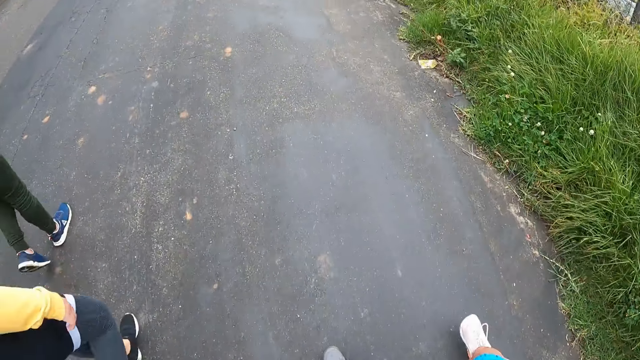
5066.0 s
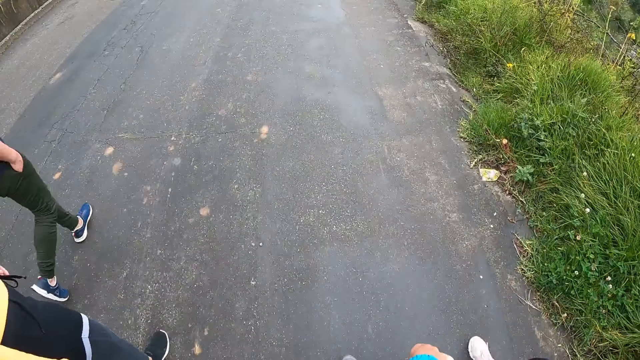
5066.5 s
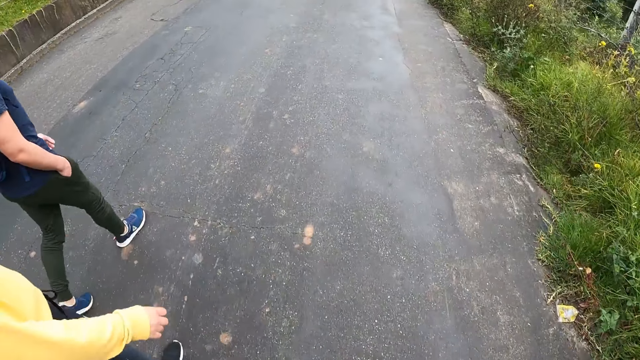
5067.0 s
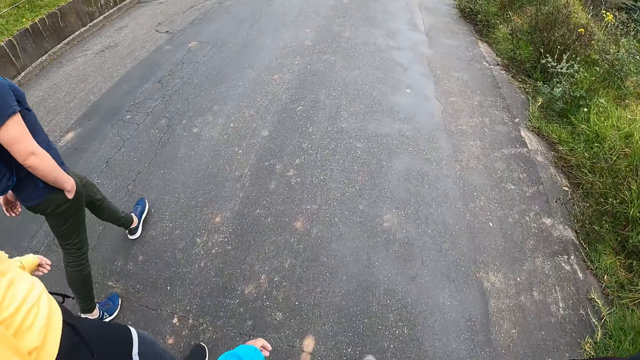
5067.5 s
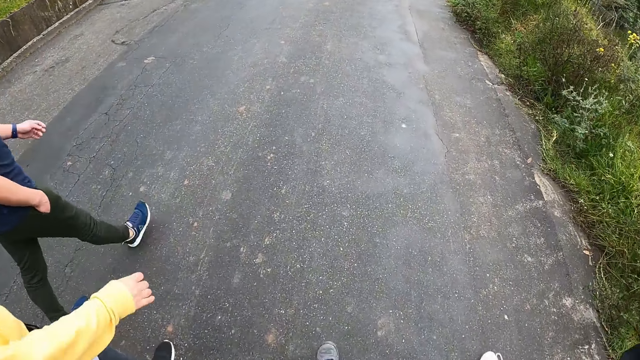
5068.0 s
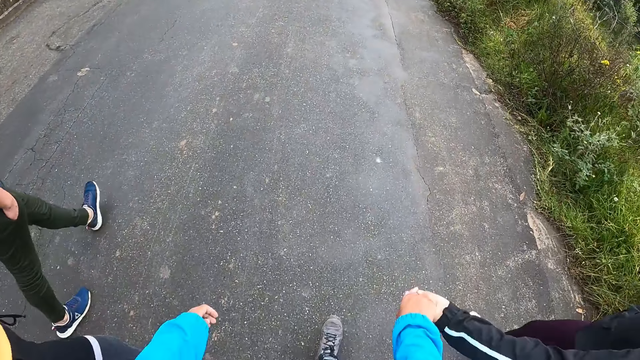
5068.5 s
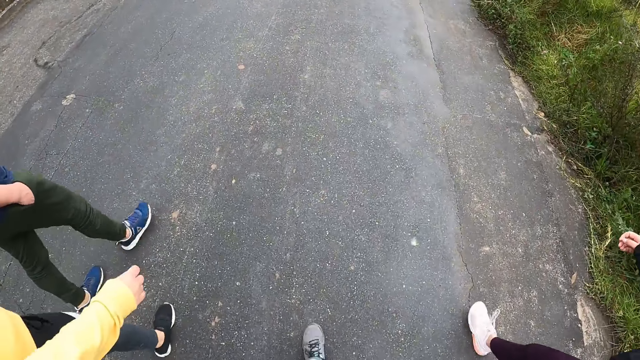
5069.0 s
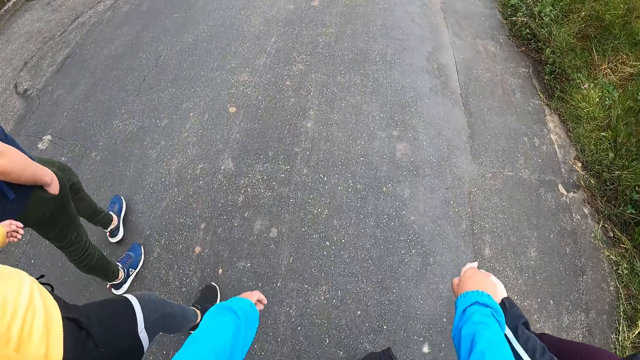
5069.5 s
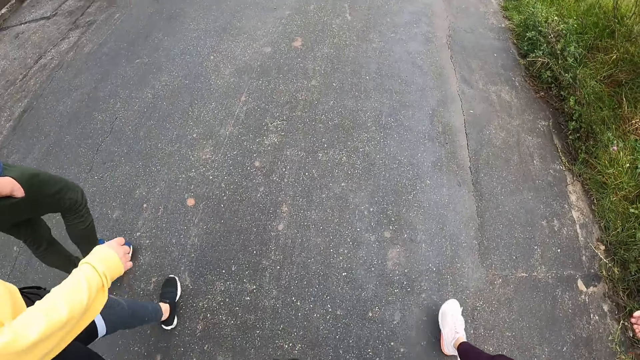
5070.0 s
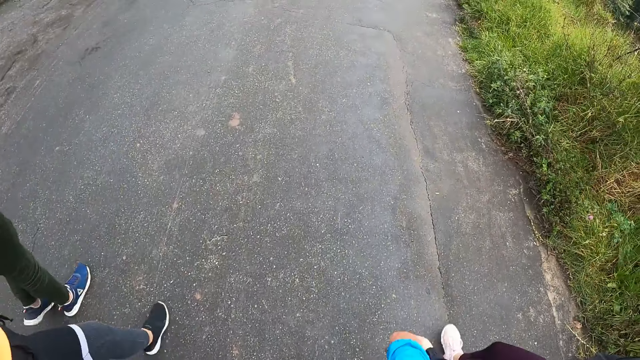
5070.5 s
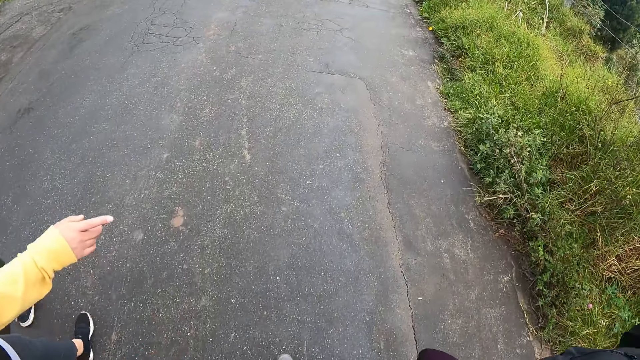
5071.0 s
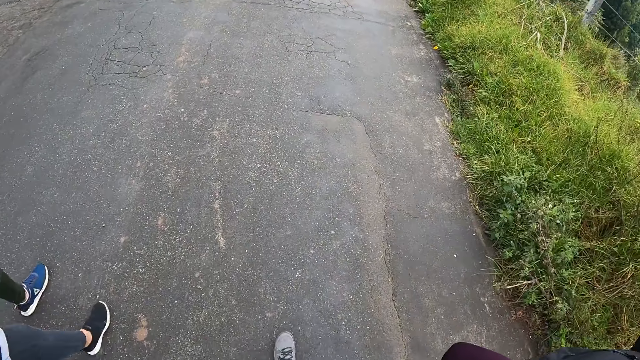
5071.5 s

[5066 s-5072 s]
The man puts his right hand in his right pocket.

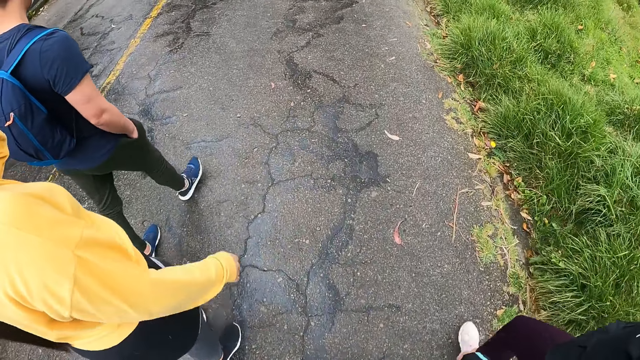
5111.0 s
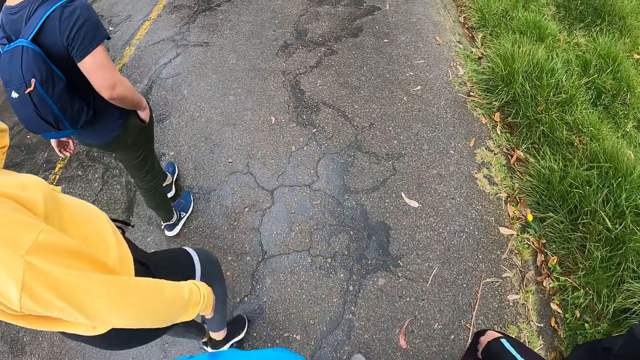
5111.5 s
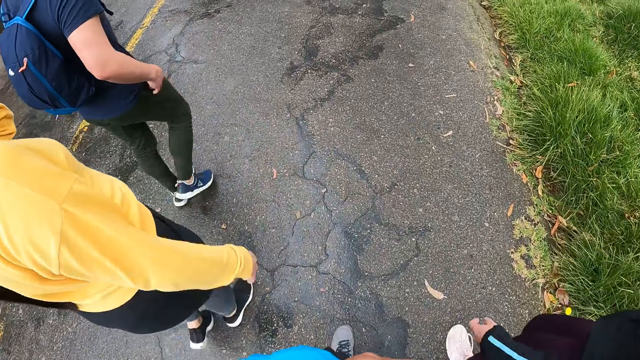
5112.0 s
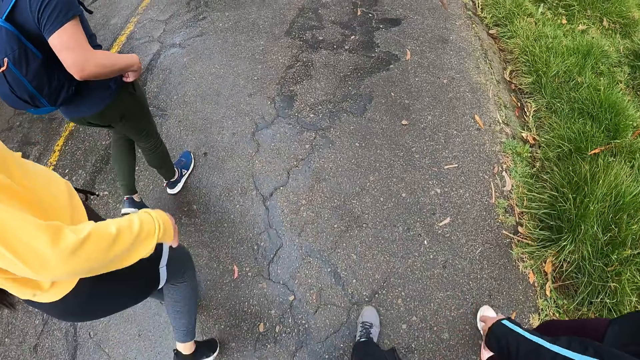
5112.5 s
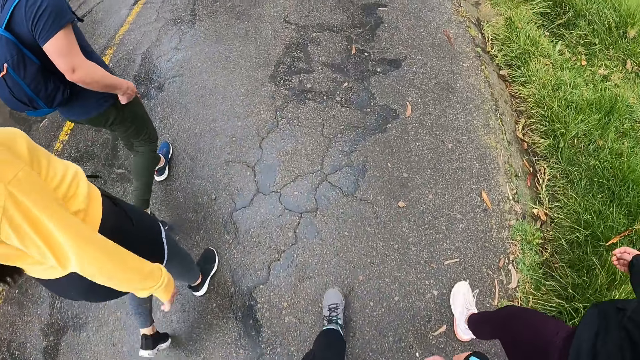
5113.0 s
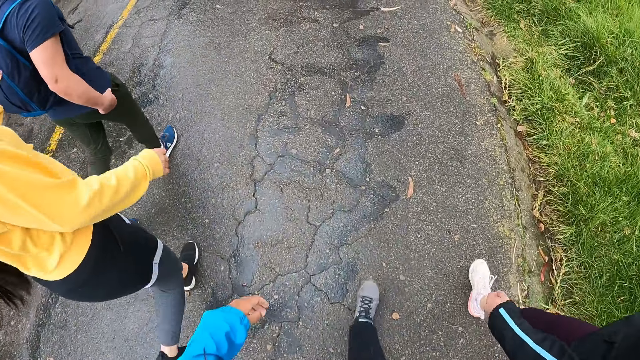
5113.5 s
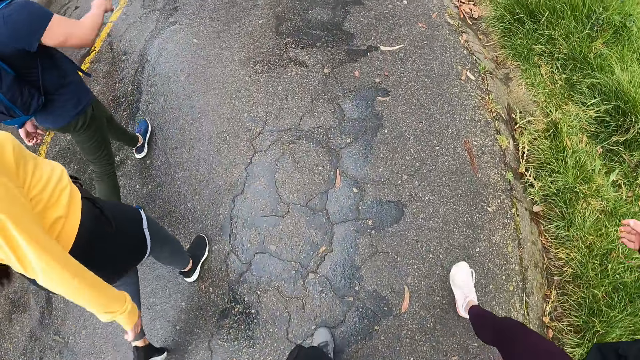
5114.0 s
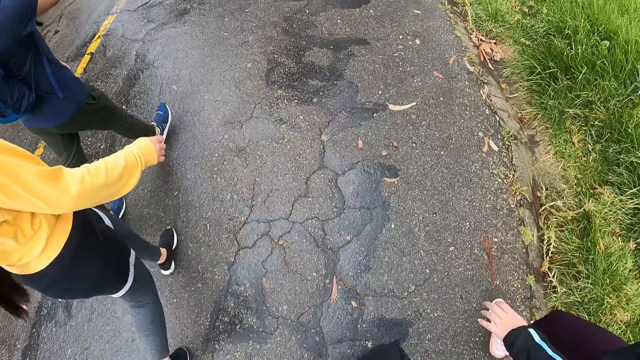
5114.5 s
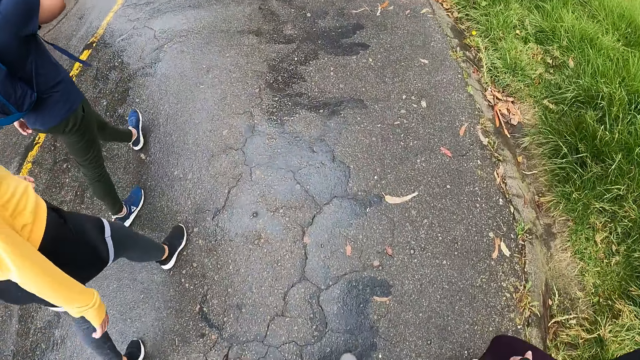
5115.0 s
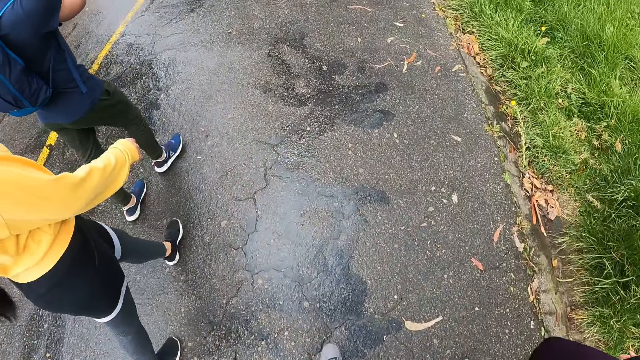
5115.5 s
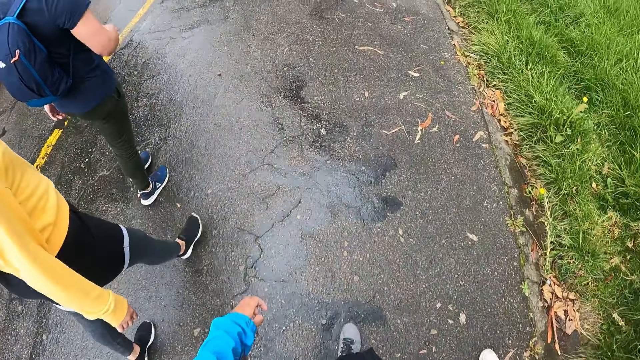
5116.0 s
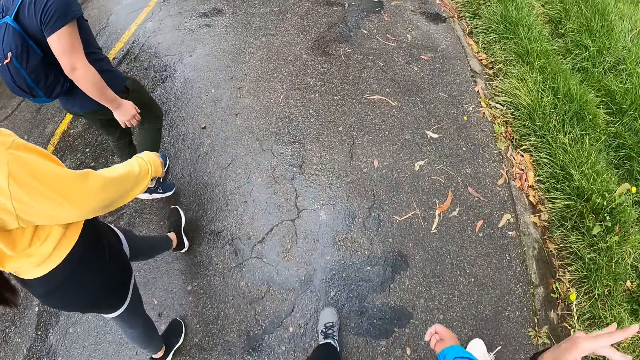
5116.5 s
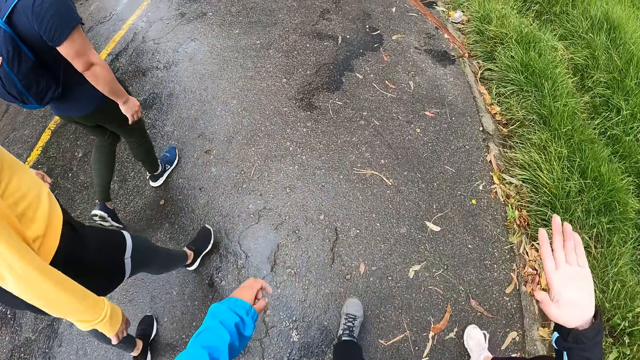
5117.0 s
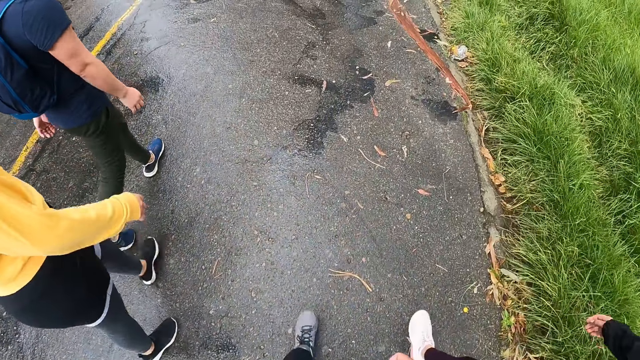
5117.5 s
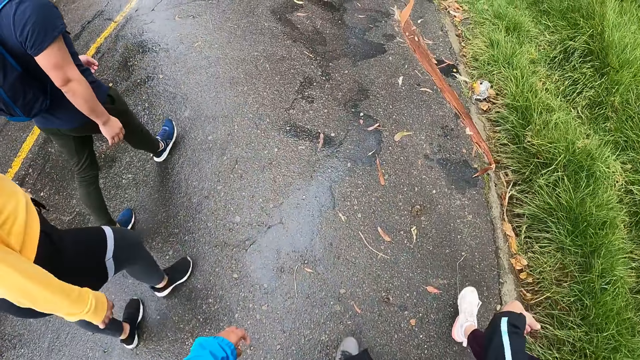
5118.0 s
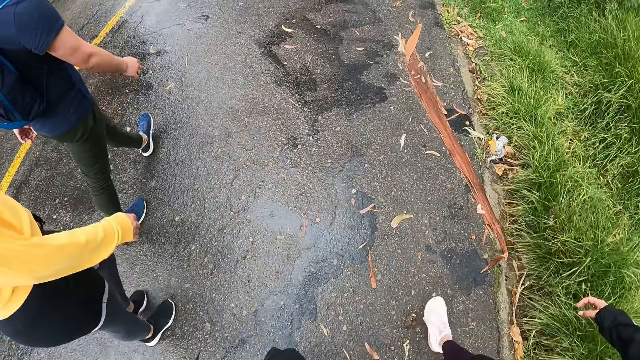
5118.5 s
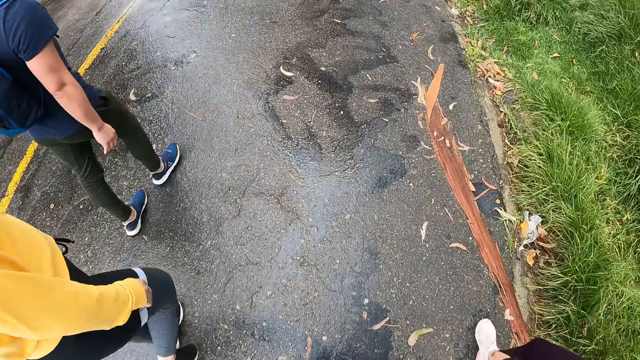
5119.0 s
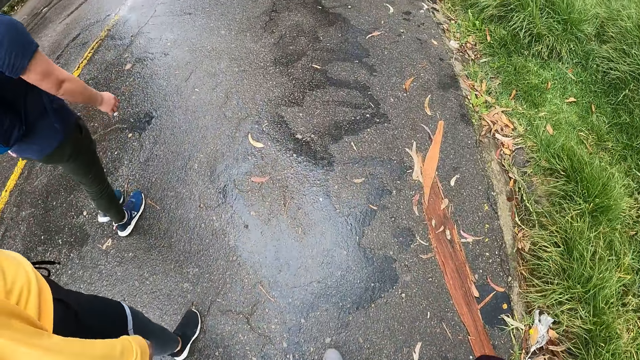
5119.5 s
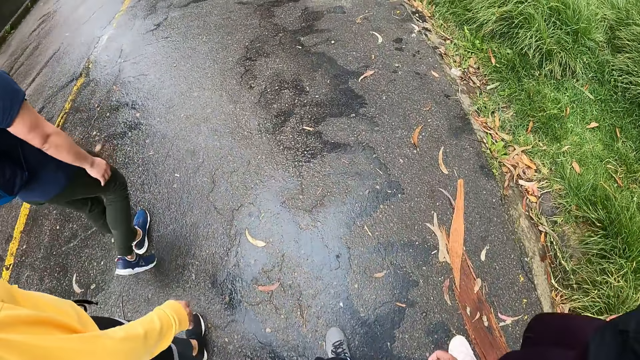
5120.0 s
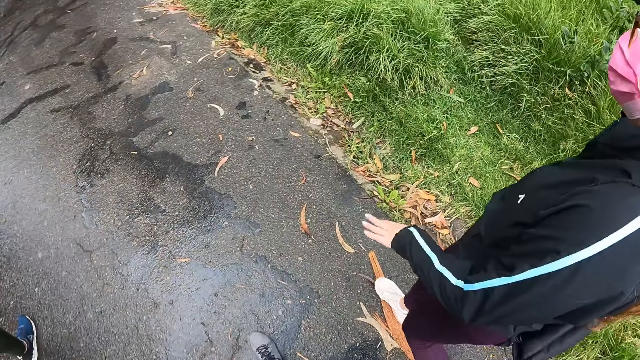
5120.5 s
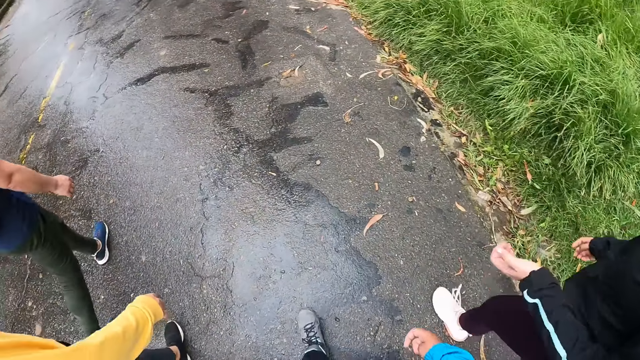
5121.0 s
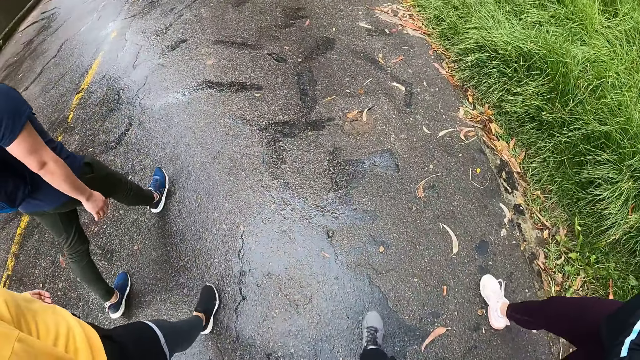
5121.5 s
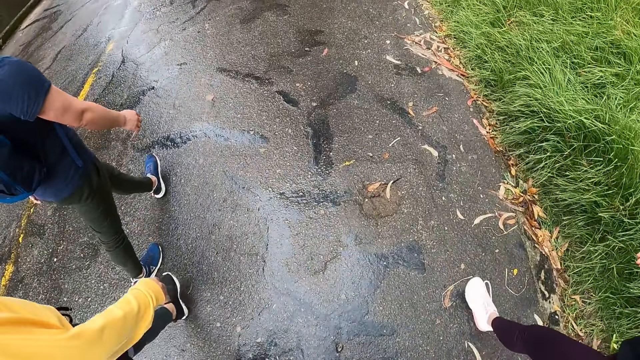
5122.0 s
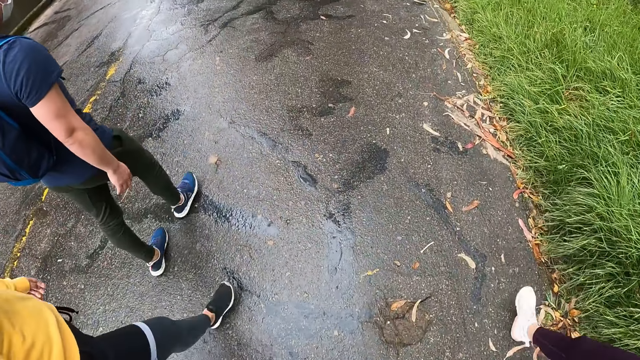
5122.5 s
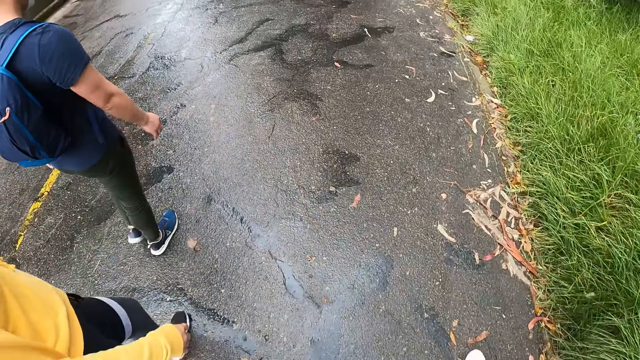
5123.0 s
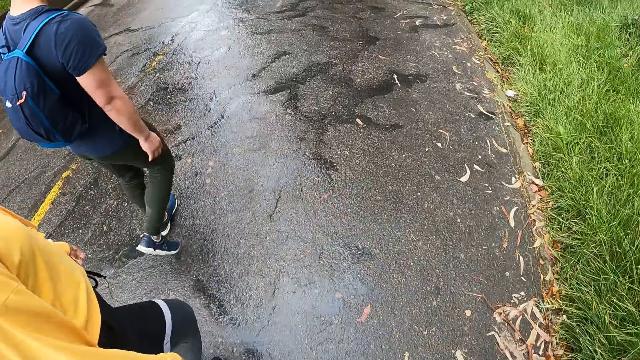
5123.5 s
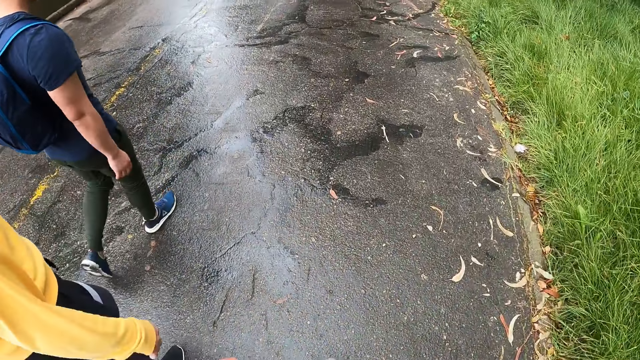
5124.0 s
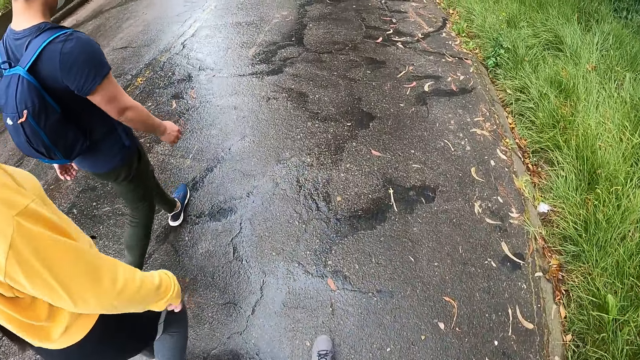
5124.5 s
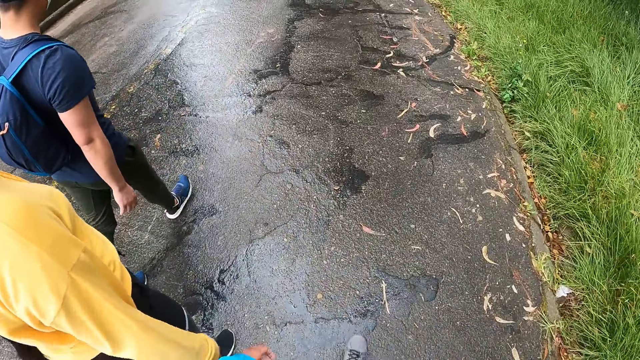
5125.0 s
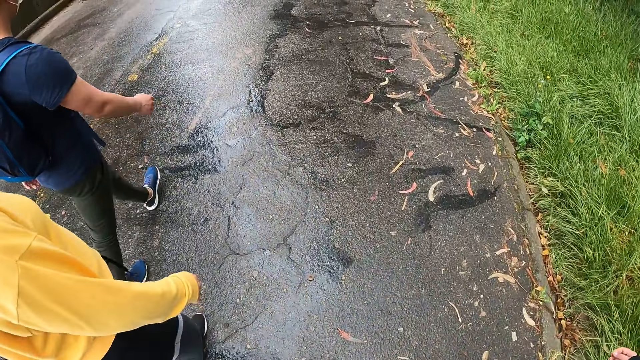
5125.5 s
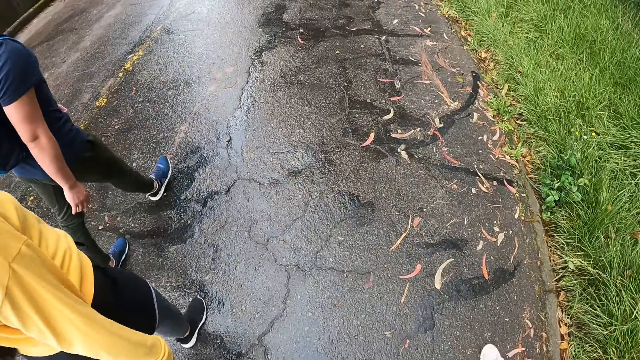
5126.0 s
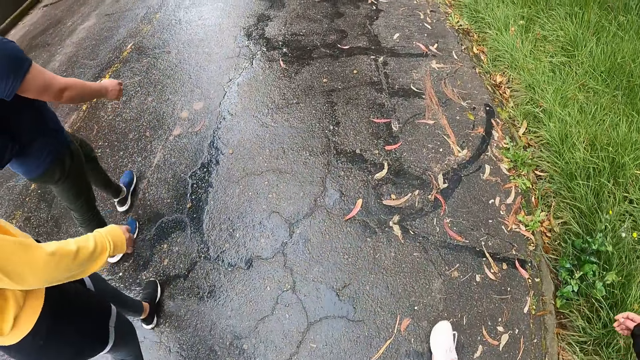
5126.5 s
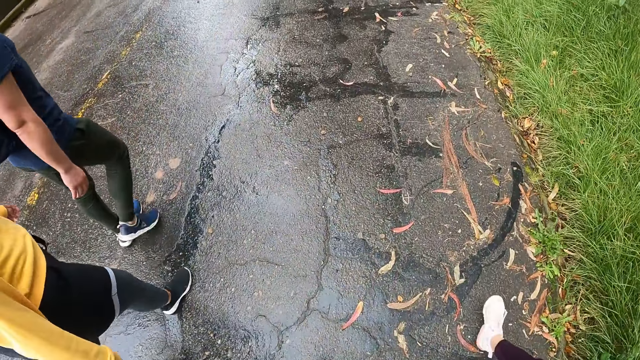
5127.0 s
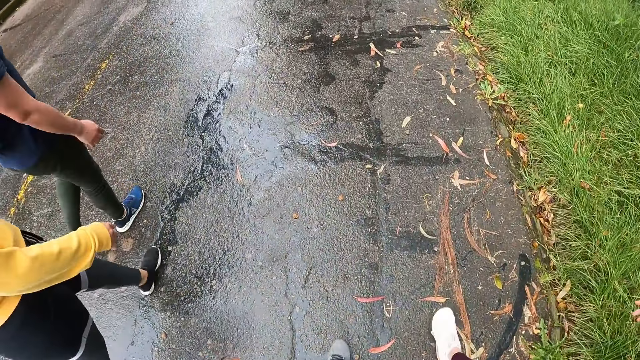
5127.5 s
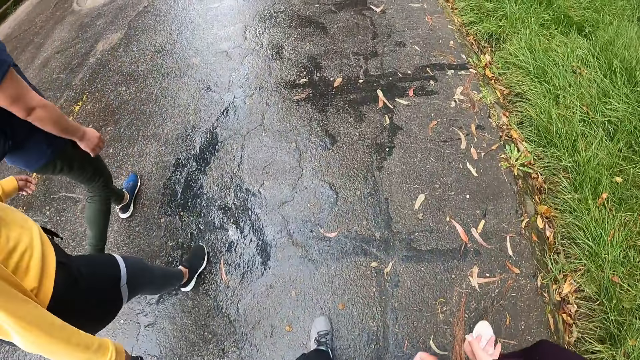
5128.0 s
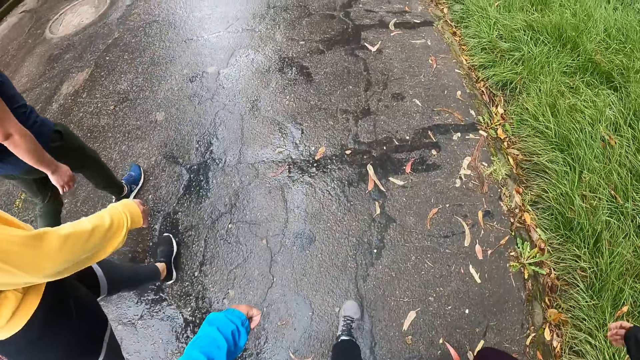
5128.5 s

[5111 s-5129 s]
The man pulls the hem of his shirt with his right hand.
